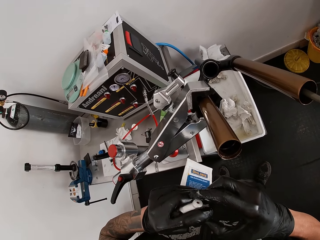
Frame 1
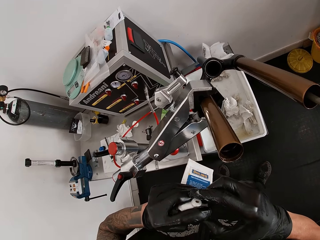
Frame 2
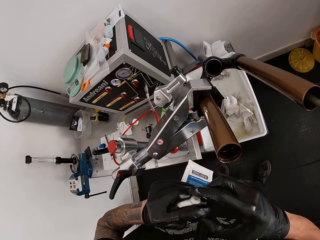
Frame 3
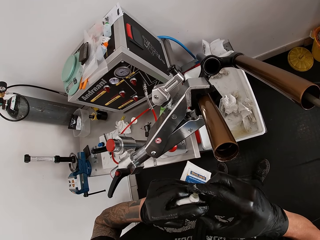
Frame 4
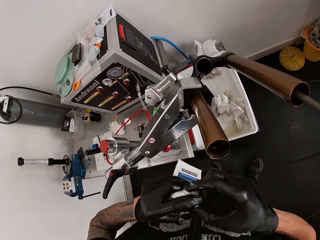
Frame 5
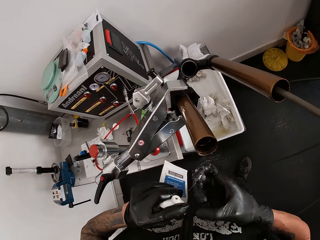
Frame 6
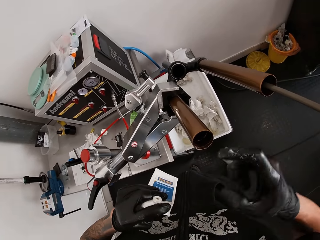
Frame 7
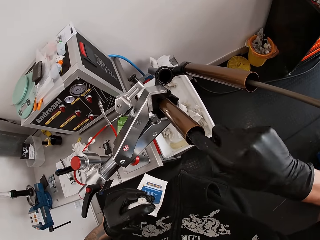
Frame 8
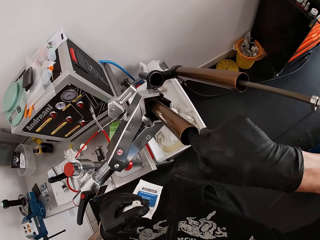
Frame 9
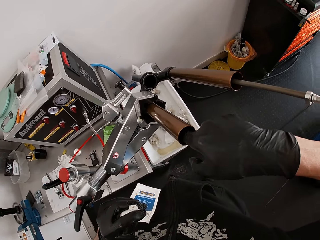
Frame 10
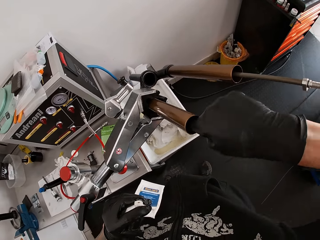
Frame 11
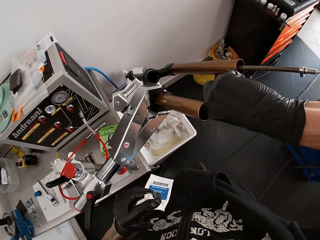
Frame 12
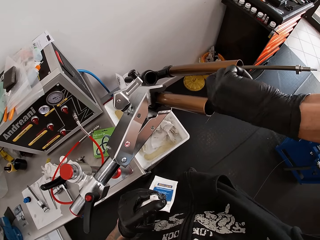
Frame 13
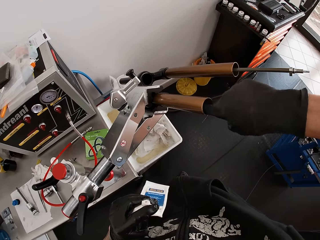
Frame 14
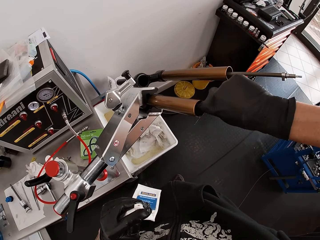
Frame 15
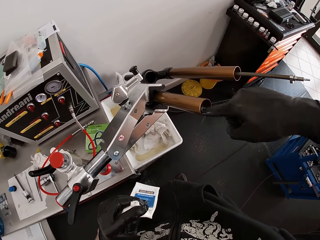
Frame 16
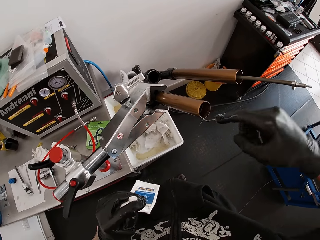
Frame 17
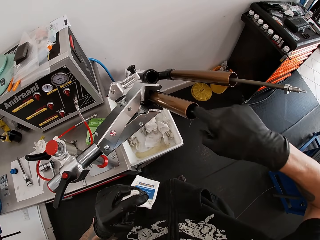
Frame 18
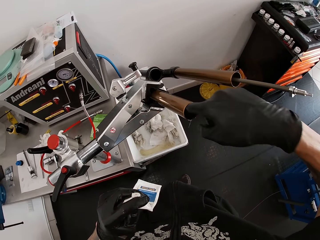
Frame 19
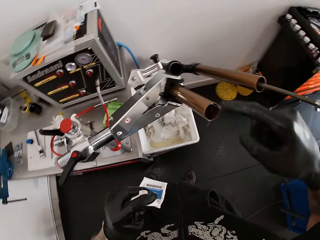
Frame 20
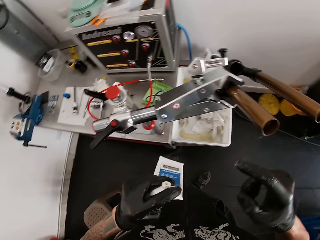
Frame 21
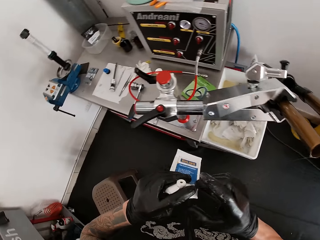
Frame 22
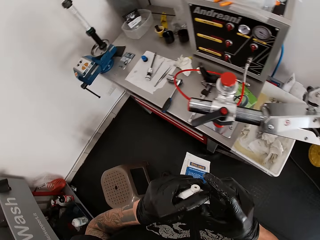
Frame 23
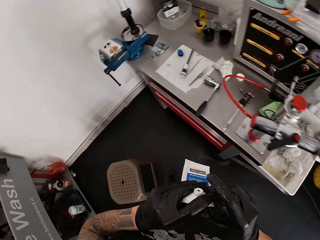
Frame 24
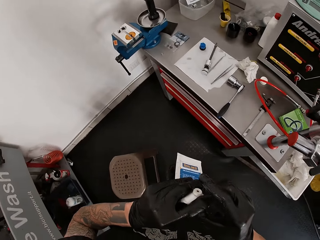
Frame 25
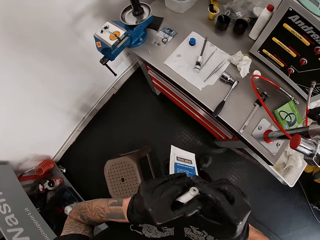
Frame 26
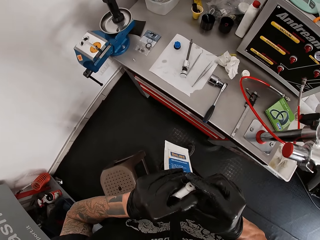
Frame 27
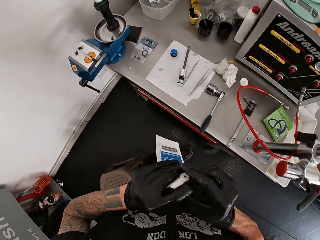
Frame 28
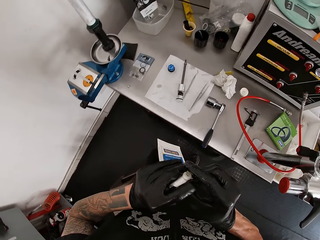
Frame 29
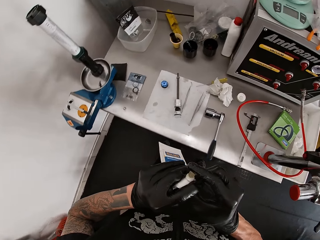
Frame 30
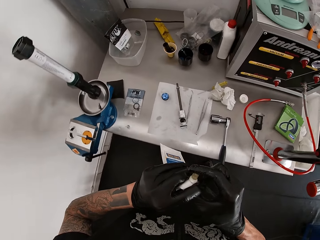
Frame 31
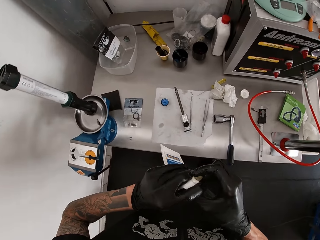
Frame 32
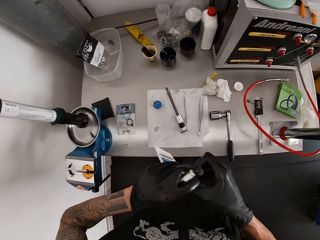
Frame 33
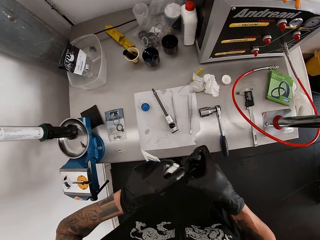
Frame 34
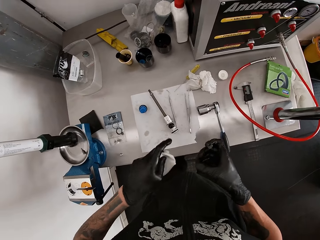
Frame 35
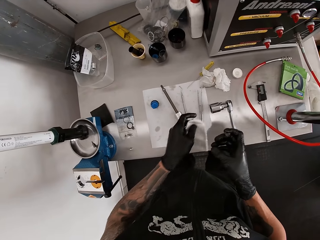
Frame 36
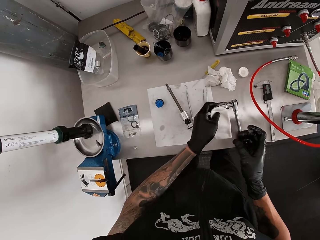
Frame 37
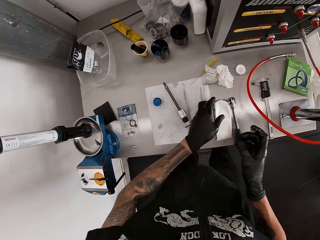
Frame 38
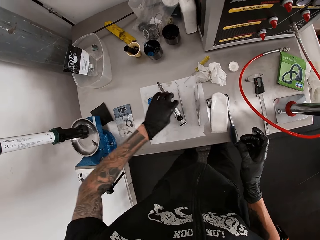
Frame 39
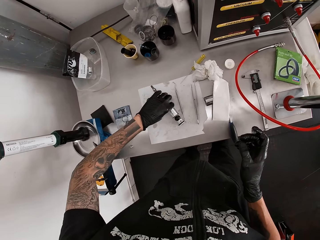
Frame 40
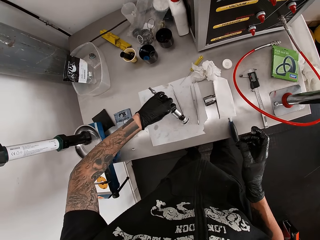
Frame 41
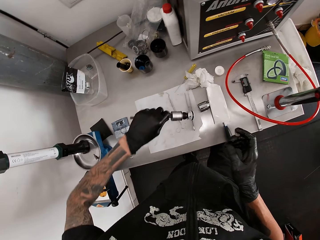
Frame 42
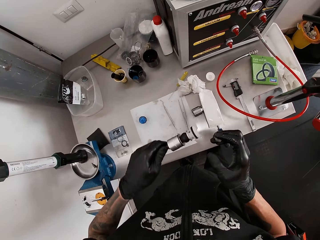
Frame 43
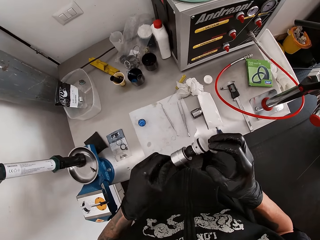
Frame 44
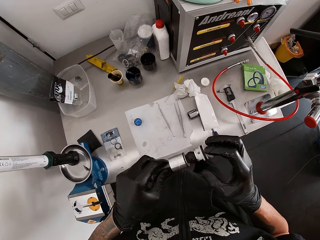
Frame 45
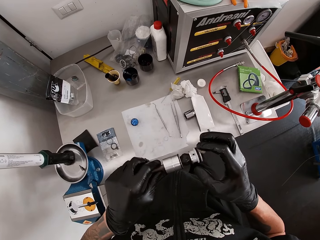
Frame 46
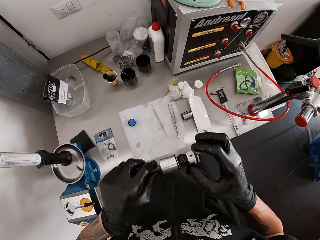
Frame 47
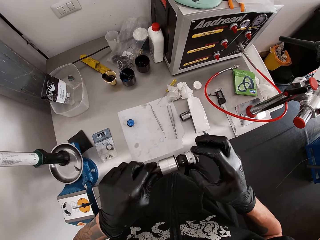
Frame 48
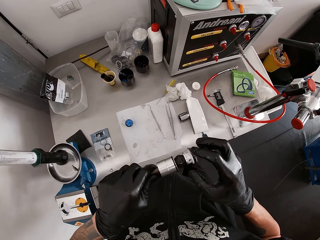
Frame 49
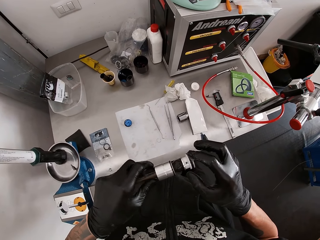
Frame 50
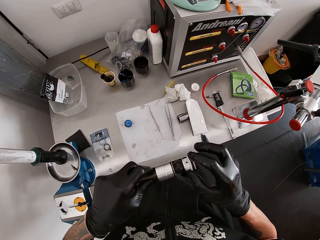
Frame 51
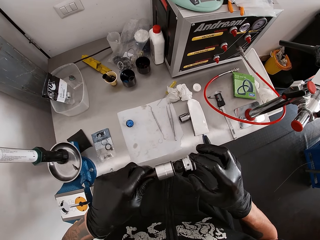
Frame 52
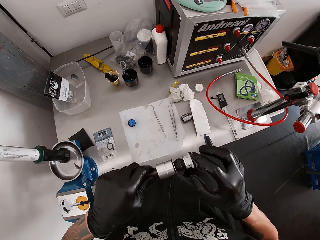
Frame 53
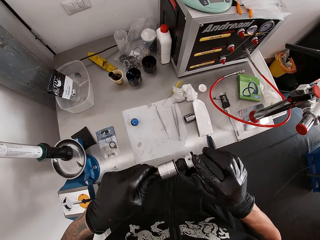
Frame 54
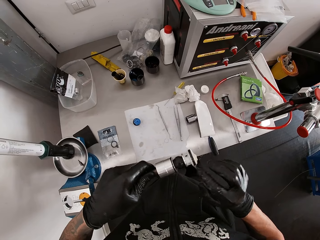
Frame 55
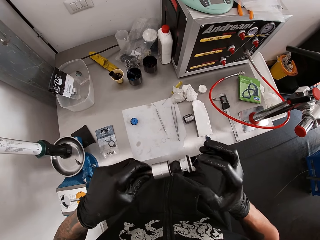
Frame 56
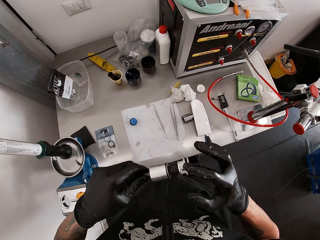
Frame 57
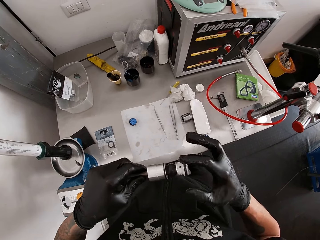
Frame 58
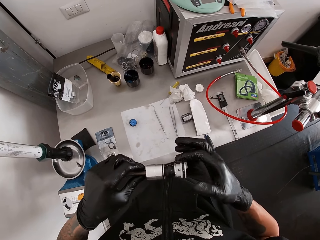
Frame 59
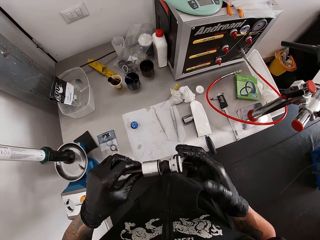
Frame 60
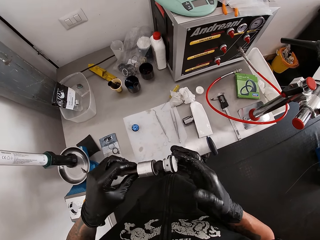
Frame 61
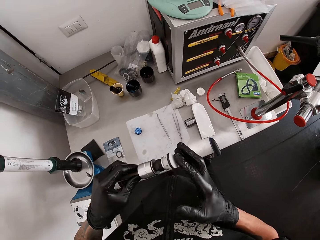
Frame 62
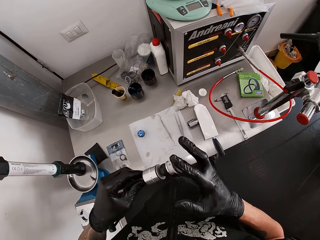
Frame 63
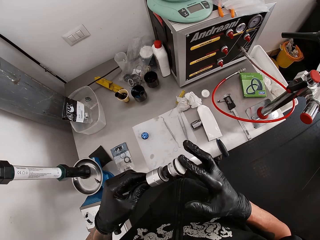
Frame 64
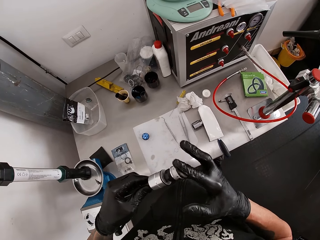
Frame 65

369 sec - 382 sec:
The camera wearer applies grease from the lubricant on his right hand. He lubricates the bicycle-fork with his right hand. He applies grease from the lubricant on his right hand again. He drops the lubricant on the workbench with his left hand. He picks up a damping-cartridge from the workbench with his left hand. He lubricates the damping-cartridge with his right hand.

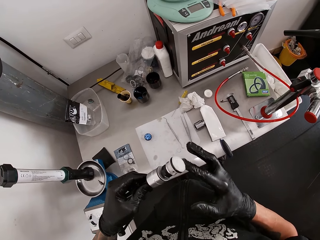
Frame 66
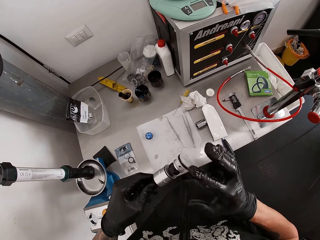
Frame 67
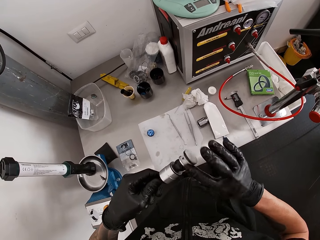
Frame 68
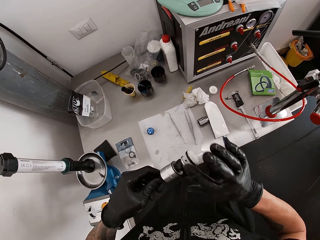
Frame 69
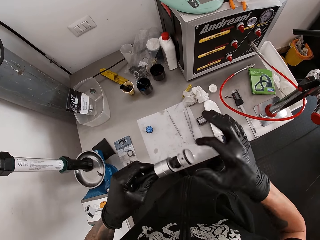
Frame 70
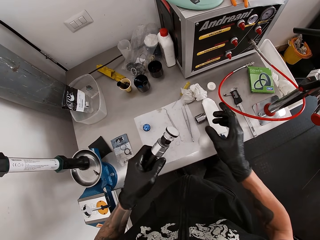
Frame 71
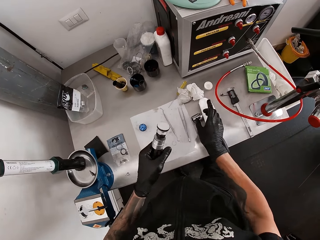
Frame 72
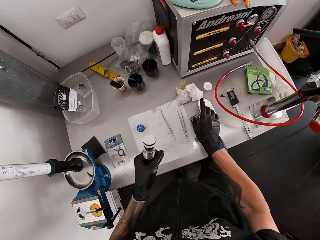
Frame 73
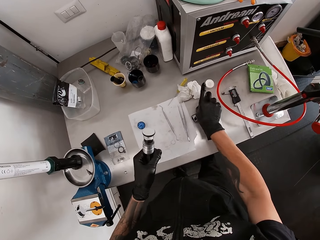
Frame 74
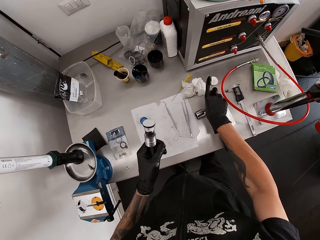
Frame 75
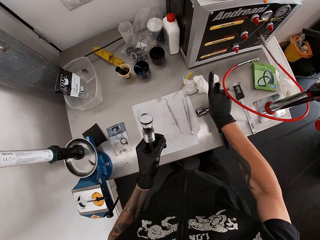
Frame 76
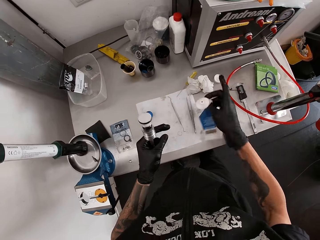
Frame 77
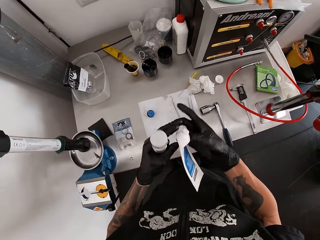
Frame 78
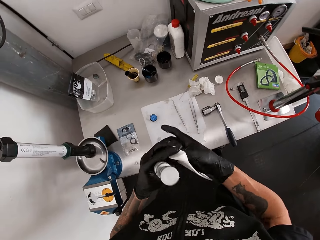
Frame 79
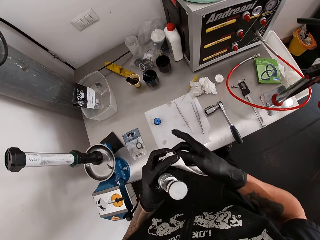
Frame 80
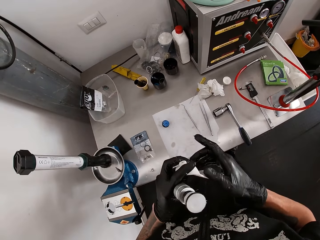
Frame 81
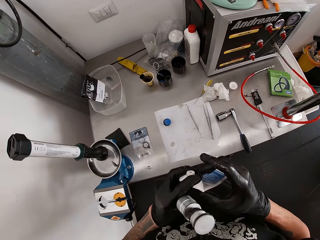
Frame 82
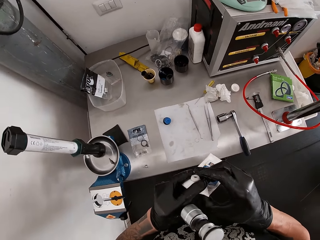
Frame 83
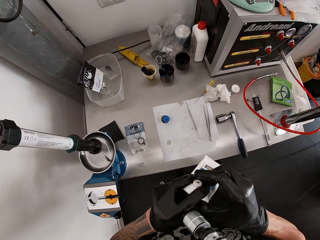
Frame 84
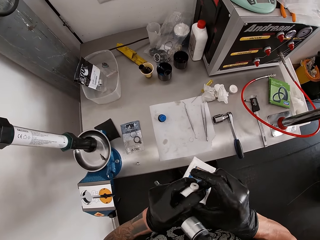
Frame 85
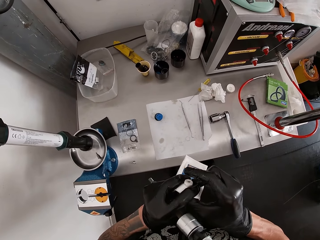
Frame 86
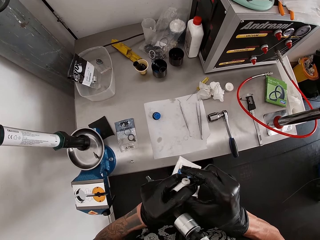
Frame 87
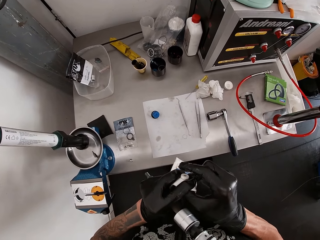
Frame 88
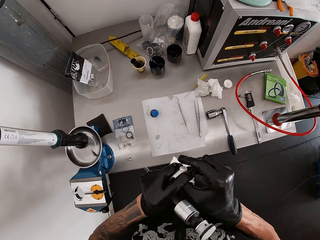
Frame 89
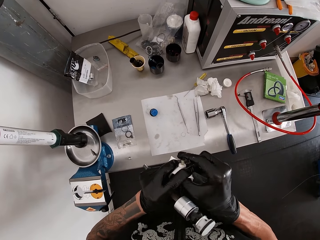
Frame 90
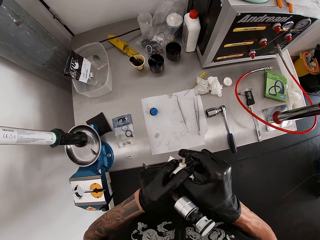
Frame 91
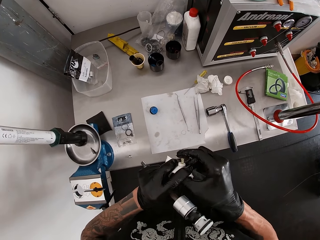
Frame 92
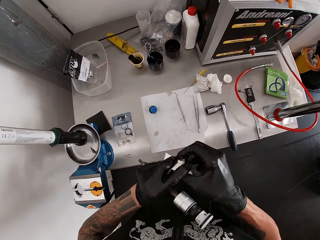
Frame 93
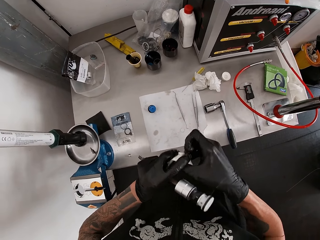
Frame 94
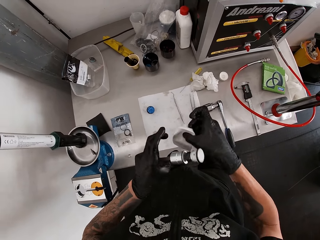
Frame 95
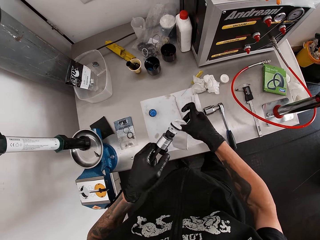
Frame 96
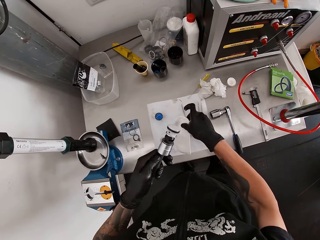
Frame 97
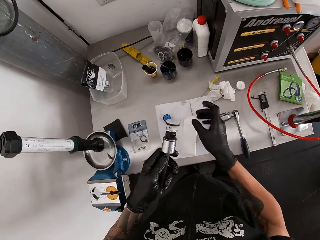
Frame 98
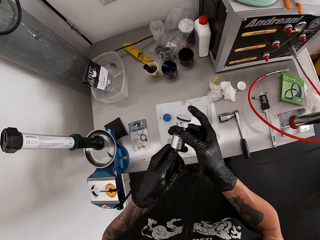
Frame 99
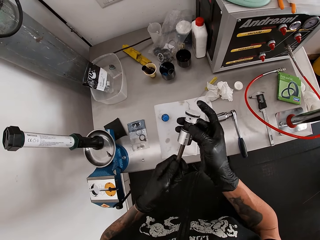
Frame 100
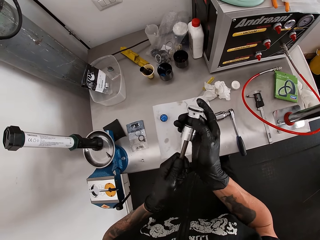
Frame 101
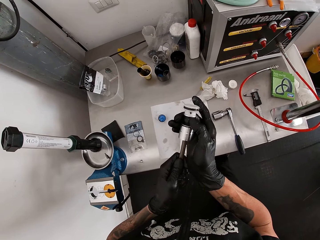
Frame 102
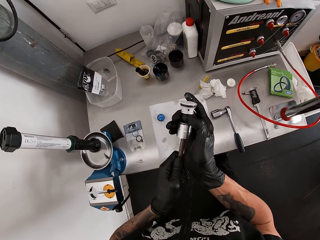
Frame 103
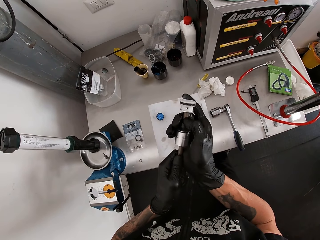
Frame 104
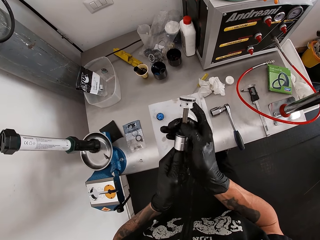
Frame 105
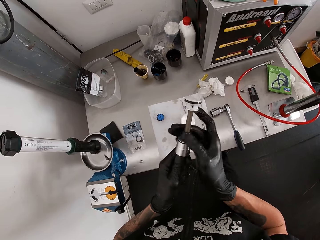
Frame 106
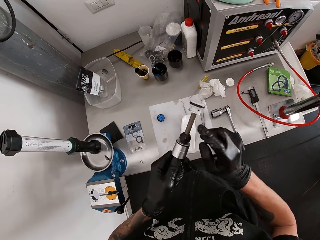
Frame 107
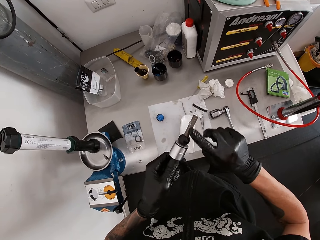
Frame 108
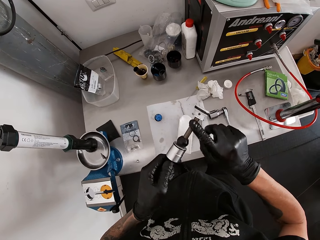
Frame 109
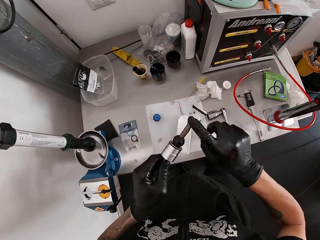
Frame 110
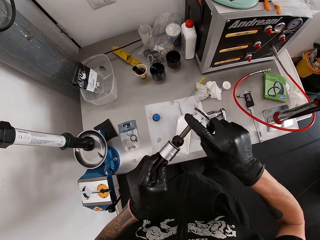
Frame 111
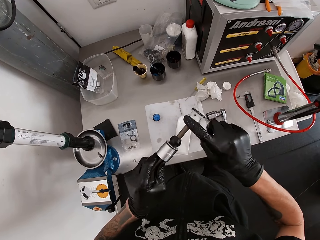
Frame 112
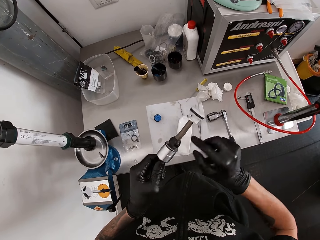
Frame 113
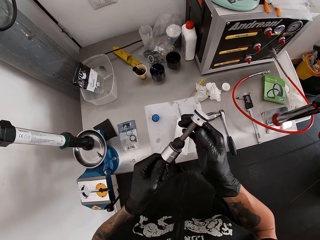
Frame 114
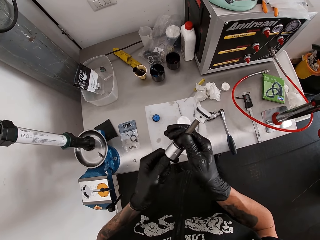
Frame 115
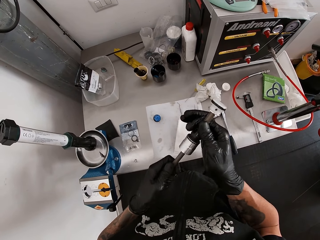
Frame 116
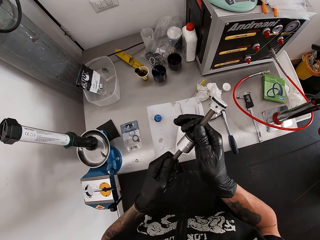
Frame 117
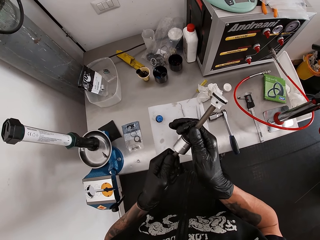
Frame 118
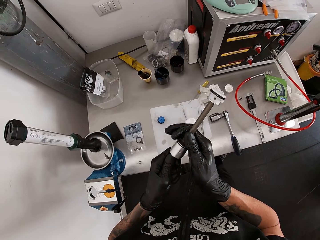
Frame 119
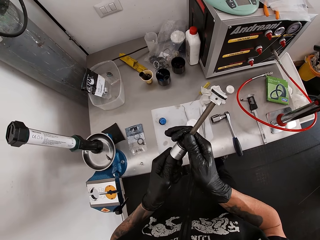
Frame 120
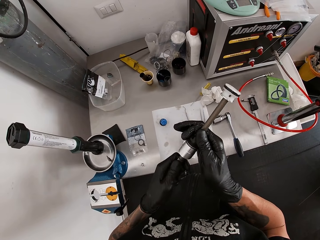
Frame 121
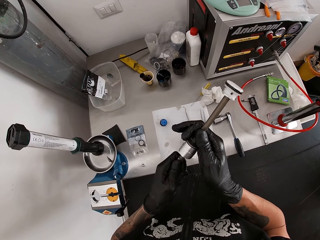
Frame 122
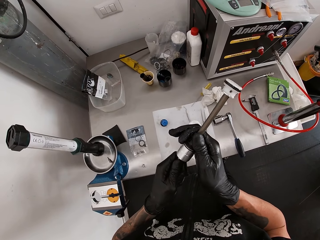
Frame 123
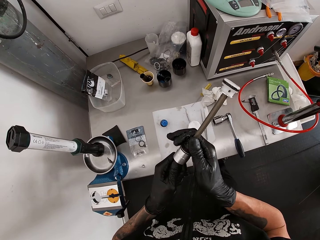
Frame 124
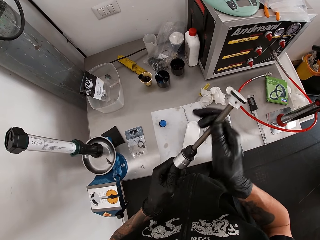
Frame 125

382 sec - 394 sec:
The camera wearer picks up the lubricant from the workbench with his right hand. He holds the lubricant with his left hand. He applies grease from the lubricant on his right hand. He drops the lubricant on the workbench with his right hand. He adjusts the damping-cartridge with his right hand. He lubricates the damping-cartridge with his right hand.
